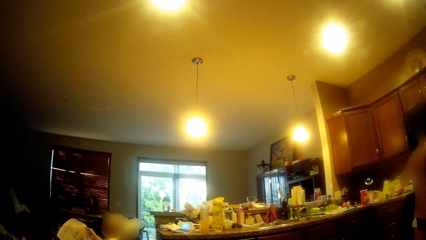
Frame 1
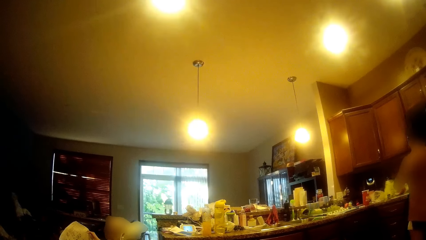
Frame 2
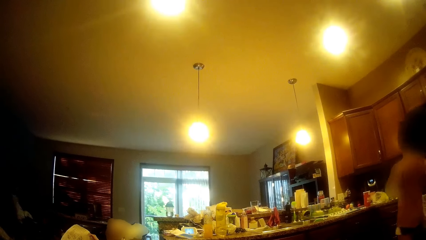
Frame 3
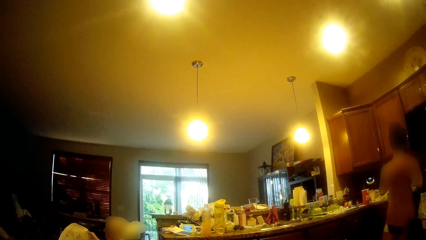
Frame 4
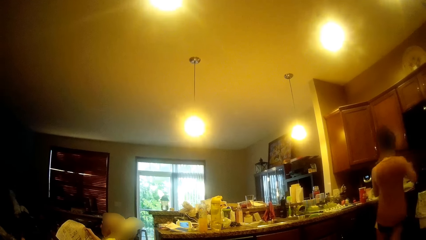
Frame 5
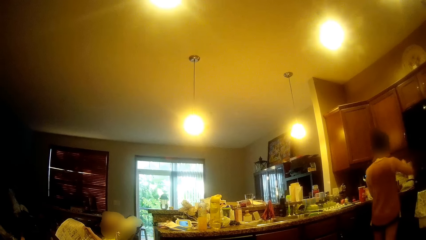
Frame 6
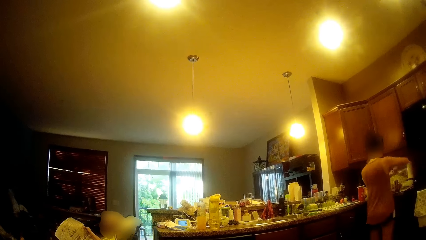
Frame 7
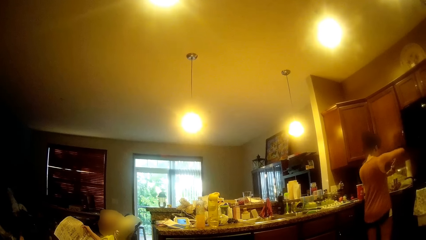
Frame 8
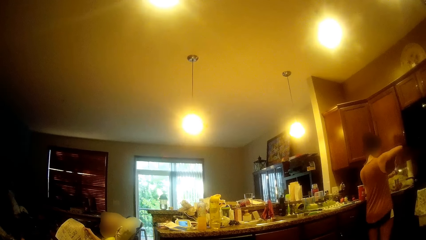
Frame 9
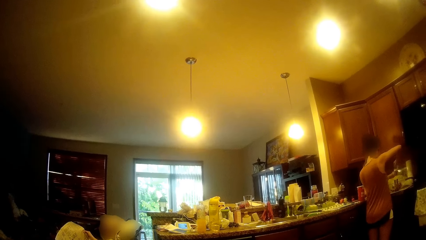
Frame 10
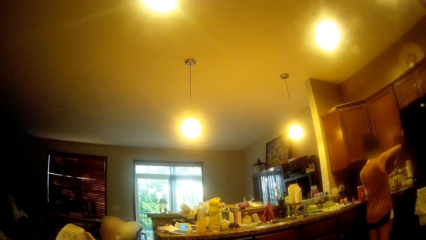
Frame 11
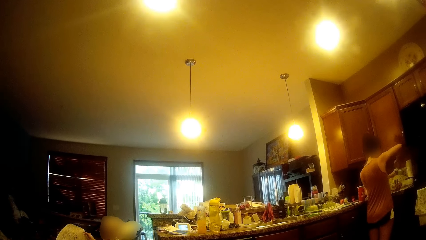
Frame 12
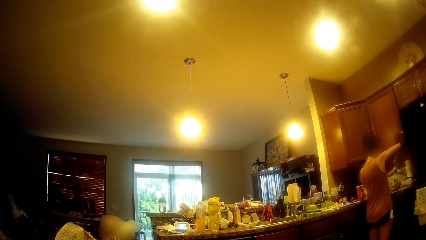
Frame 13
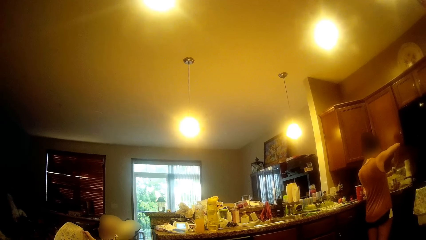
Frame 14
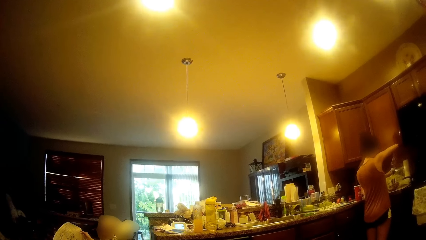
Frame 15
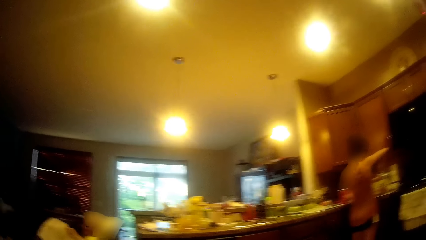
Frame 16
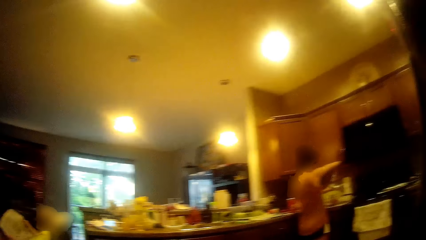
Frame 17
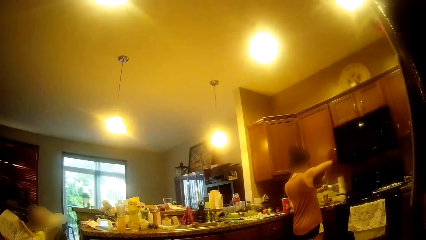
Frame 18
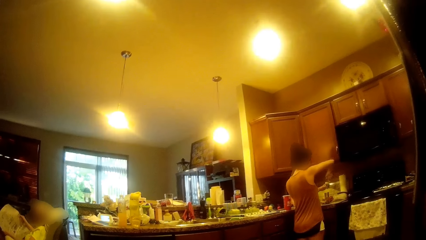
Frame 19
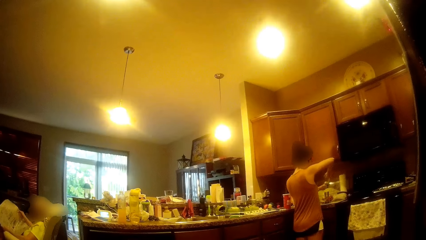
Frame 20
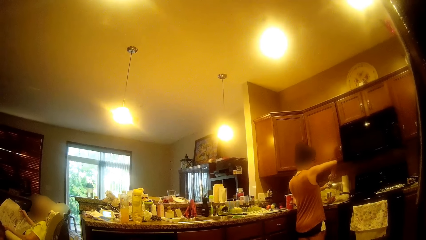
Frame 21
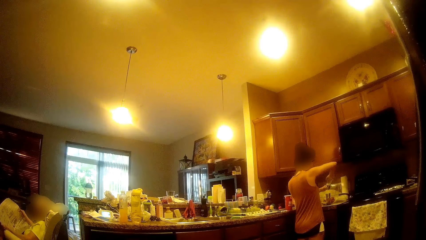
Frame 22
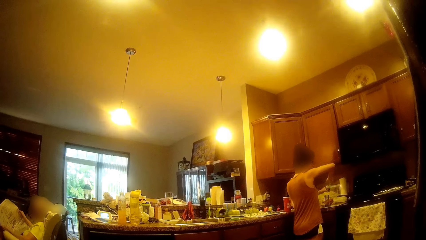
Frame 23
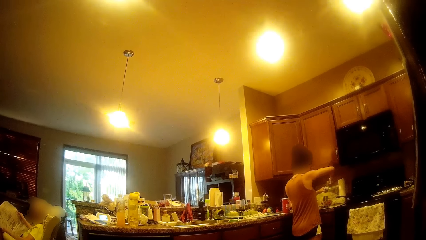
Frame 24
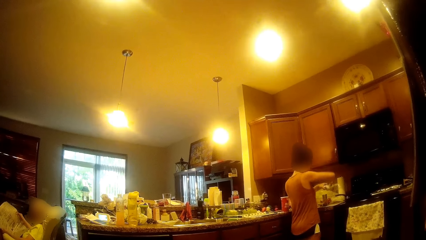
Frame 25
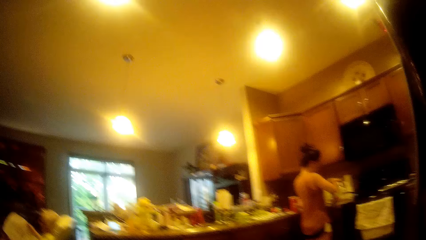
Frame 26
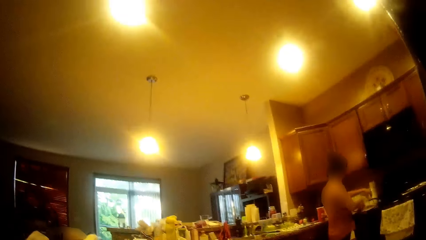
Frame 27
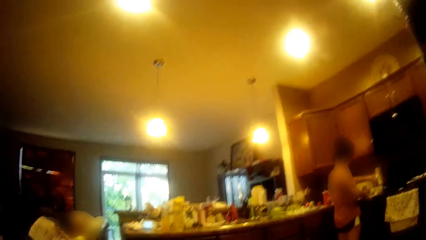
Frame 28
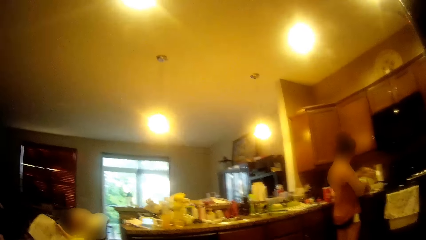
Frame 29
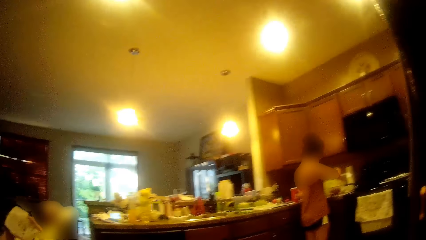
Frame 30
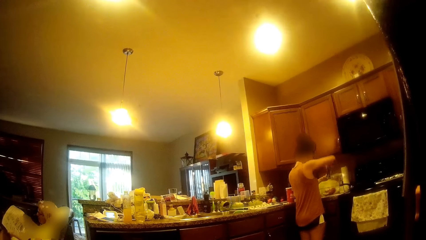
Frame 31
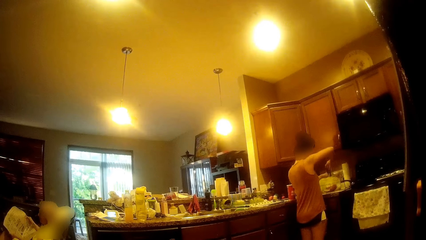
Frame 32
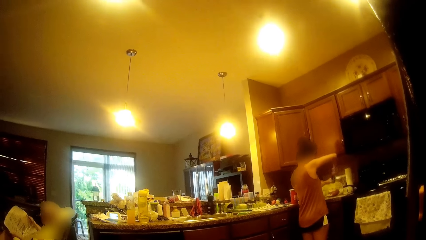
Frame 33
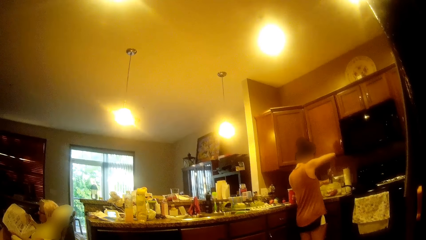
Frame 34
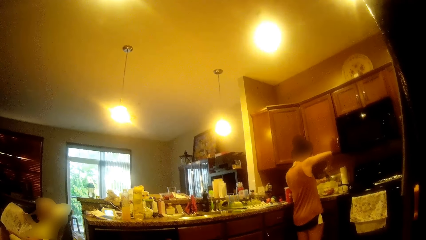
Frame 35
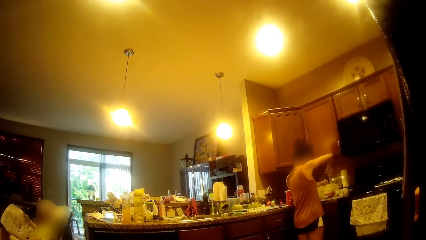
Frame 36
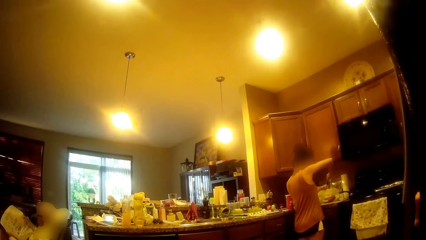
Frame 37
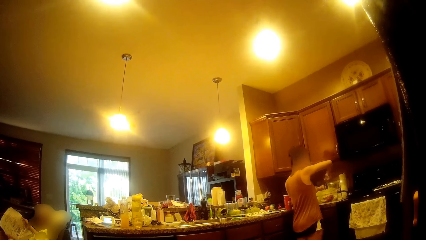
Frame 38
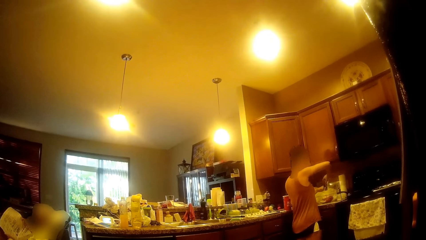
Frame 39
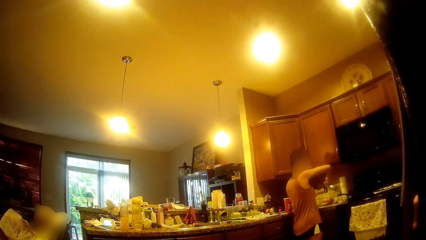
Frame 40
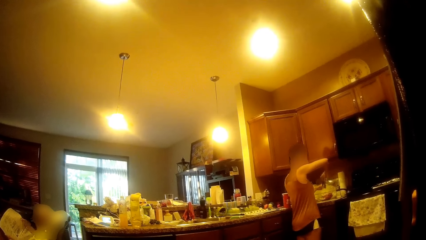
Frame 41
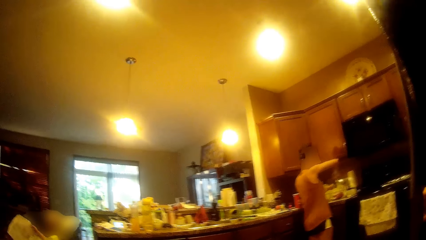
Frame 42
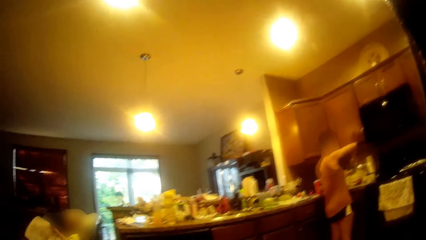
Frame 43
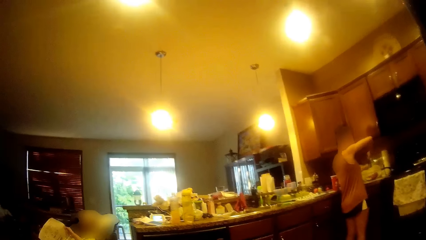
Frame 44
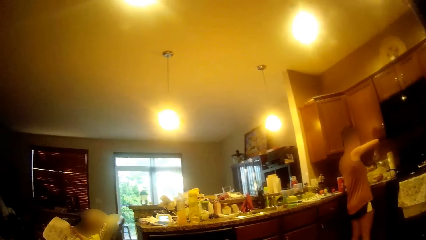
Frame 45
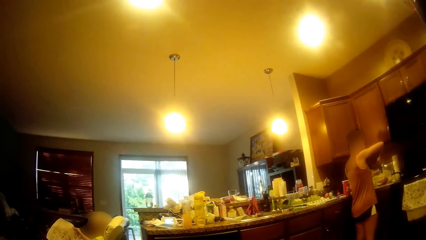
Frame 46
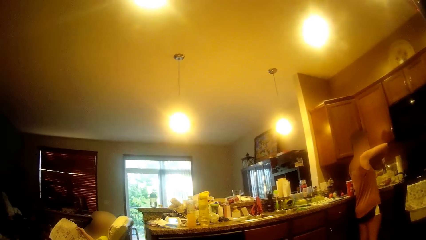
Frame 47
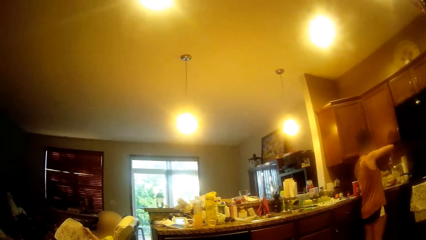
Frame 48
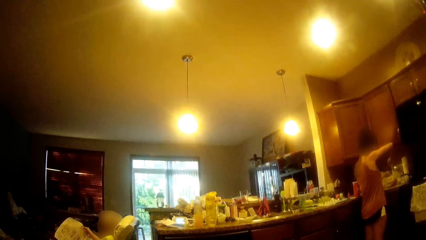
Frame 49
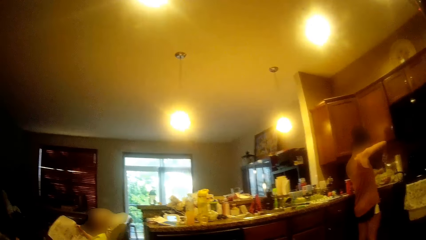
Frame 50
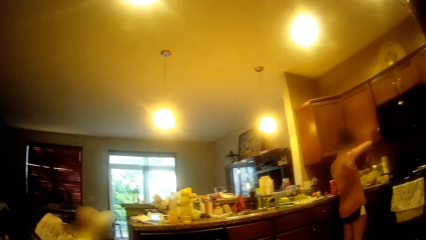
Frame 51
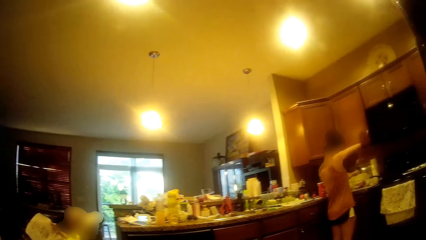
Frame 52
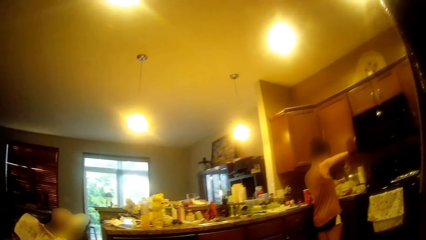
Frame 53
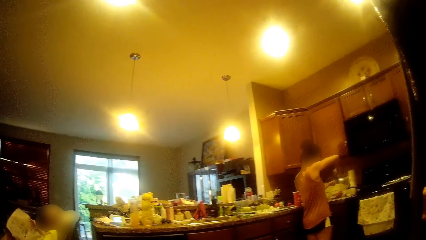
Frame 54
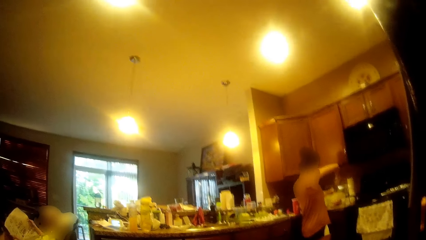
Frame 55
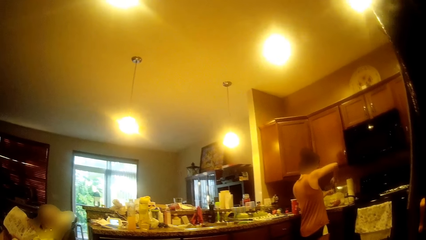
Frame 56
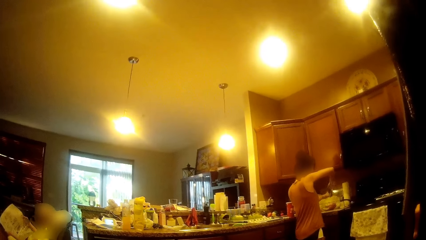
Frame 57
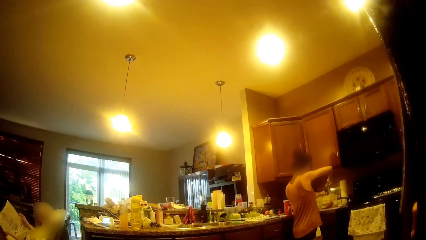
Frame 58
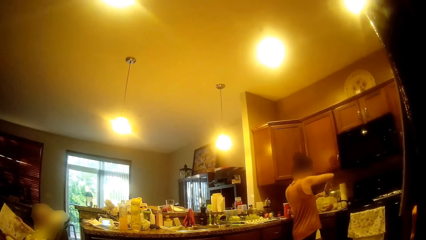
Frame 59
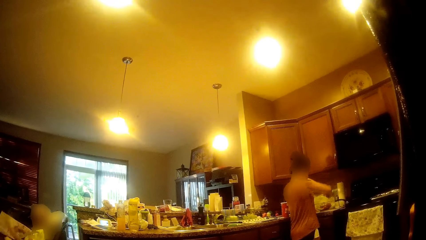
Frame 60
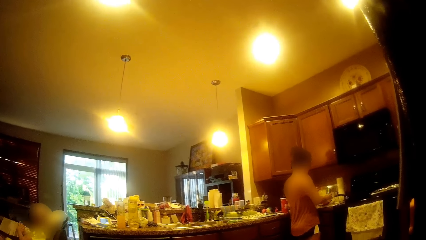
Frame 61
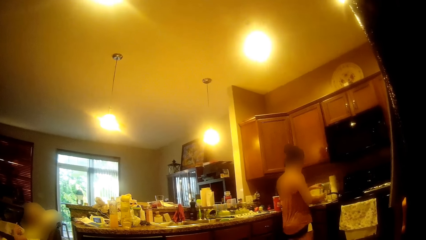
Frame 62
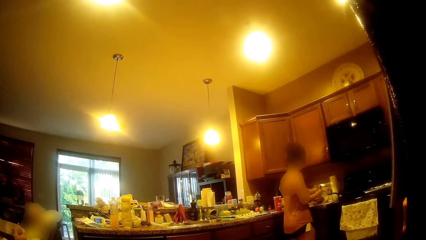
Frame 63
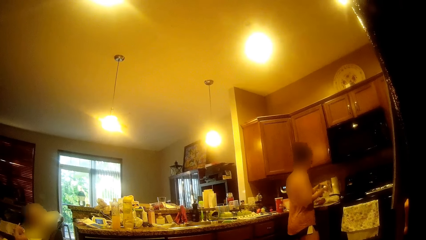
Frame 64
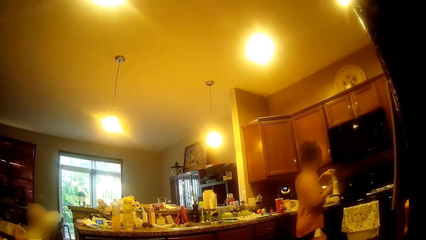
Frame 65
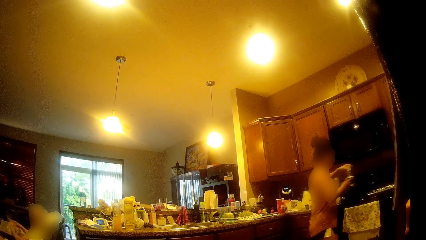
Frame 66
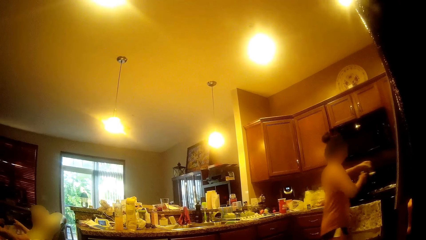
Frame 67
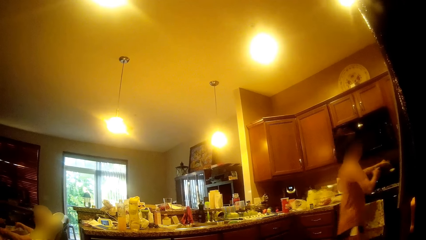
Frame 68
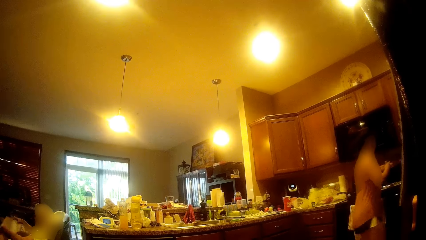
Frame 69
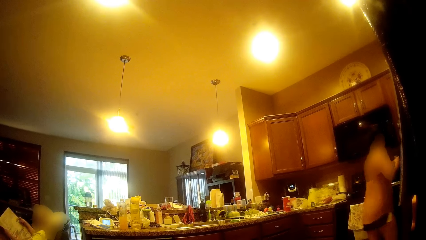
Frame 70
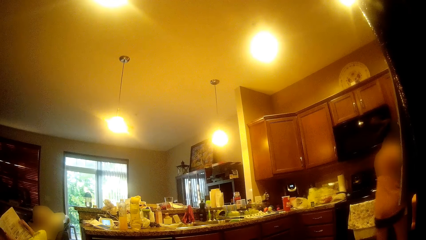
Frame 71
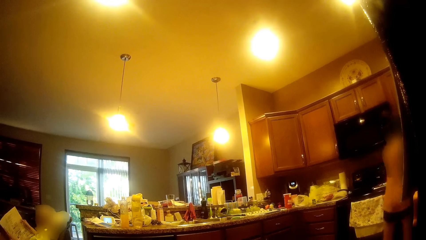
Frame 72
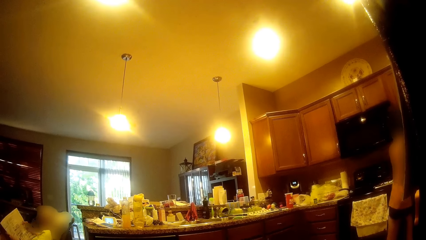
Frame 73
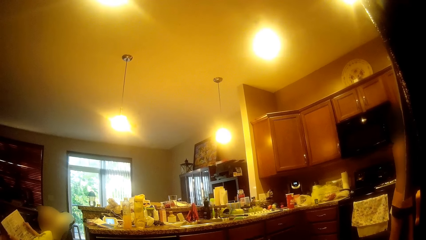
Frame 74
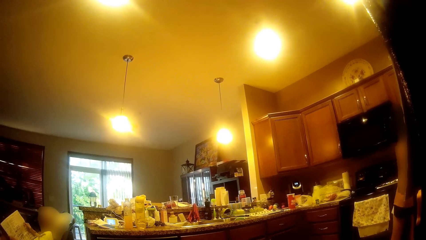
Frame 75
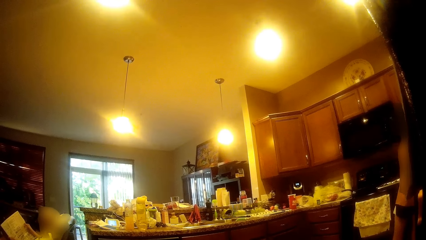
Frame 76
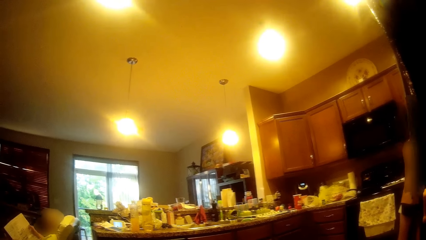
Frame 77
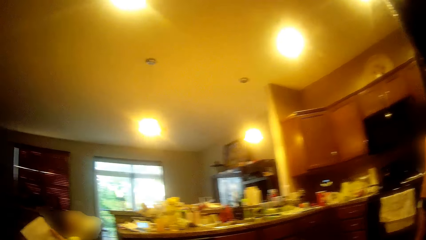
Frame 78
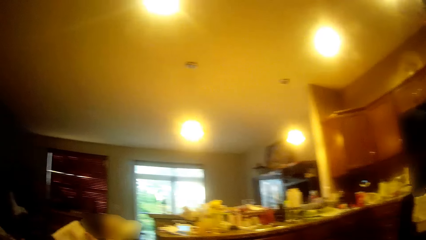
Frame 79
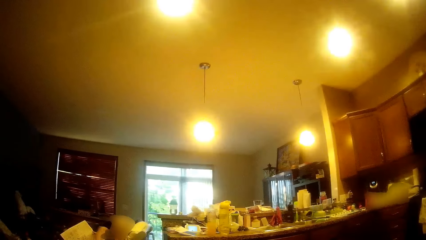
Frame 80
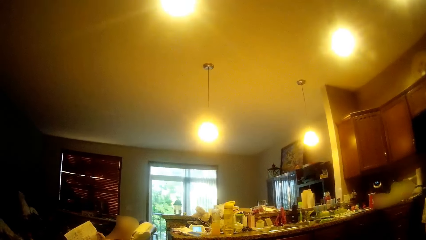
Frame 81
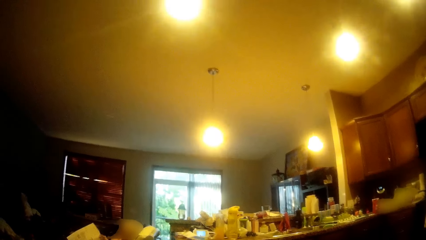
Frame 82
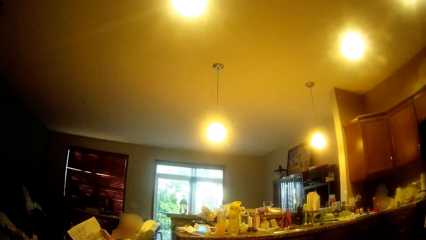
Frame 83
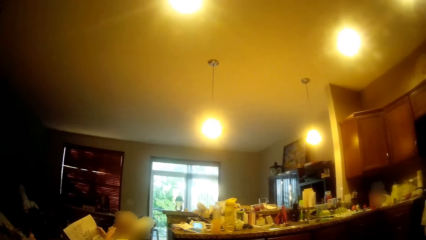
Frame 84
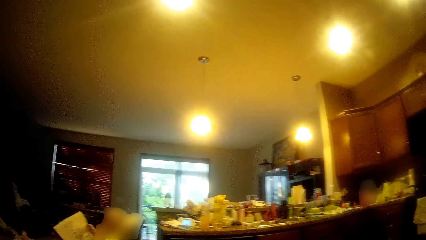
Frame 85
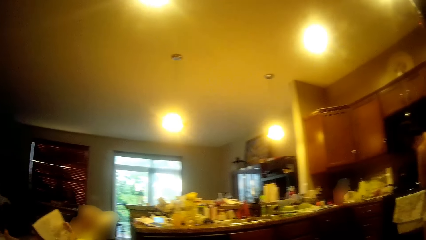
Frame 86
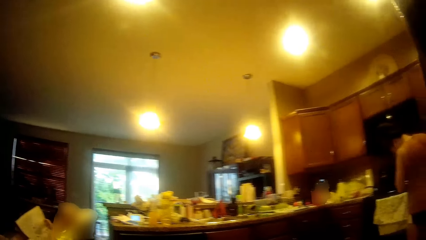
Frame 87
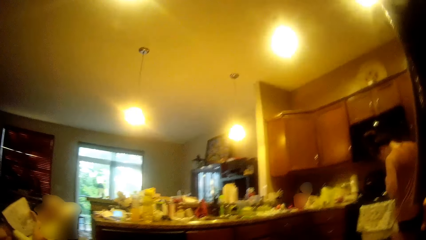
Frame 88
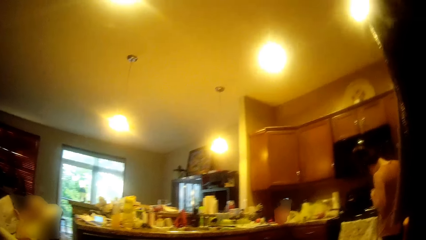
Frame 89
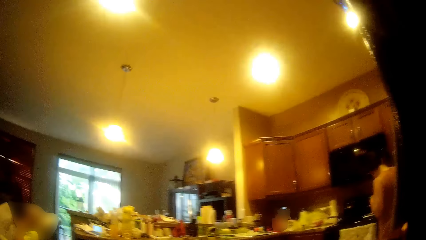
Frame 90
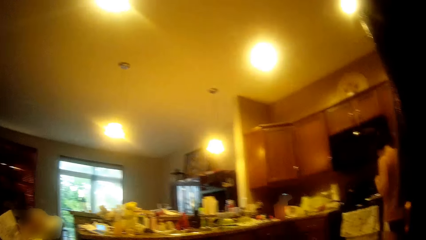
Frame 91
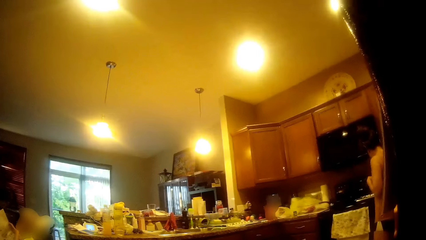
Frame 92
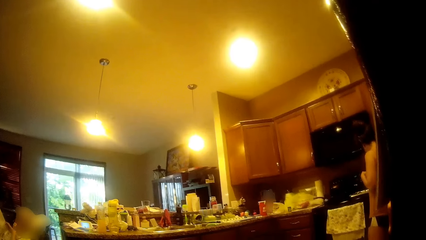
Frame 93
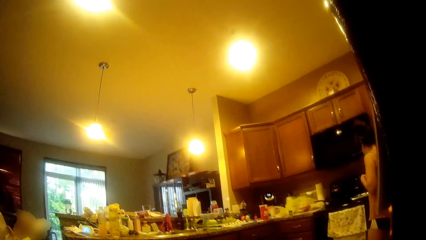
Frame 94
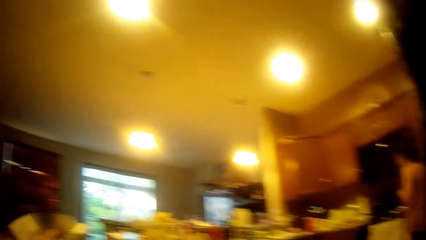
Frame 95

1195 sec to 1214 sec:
The girl uses a salt mill over a bowl with both hands. A woman reads a newspaper. The girl opens a tin. The camera wearer converses with the girl. The girl picks up a pepper mill from the kitchen countertop with her right hand, places the salt mill in her left hand on the kitchen countertop and uses the pepper mill over the bowl with both hands. The girl talks to the woman. The girl picks up the salt mill from the kitchen countertop with her left hand. The girl picks up a glass from the kitchen top and drops the glass.
